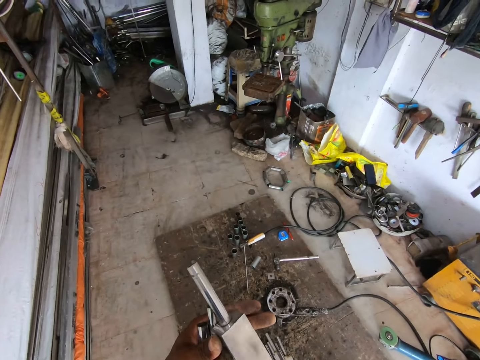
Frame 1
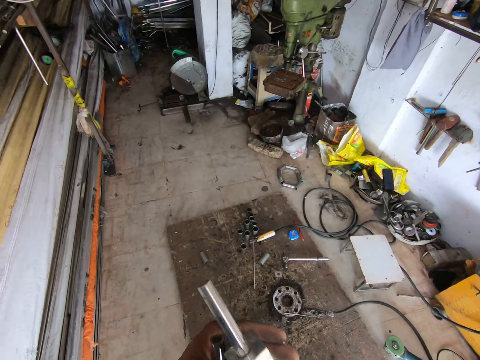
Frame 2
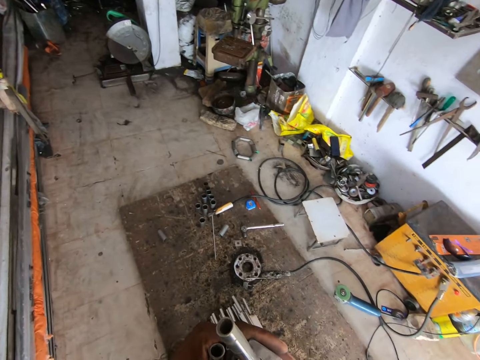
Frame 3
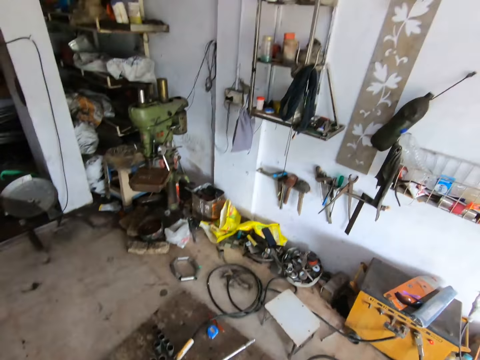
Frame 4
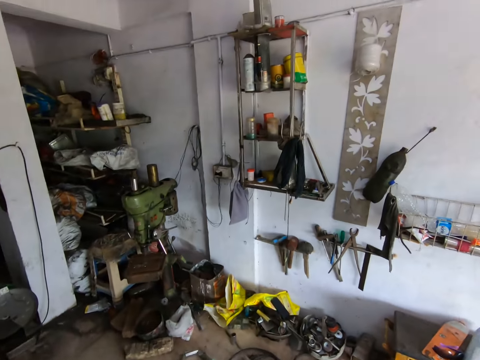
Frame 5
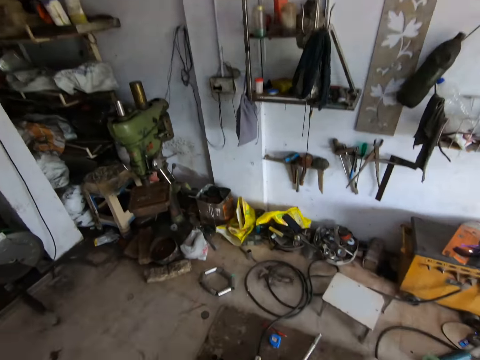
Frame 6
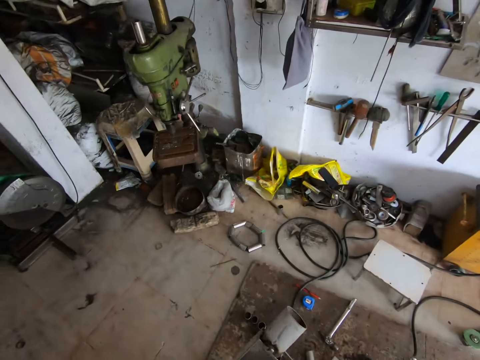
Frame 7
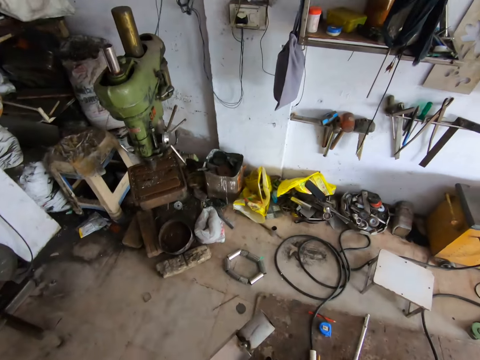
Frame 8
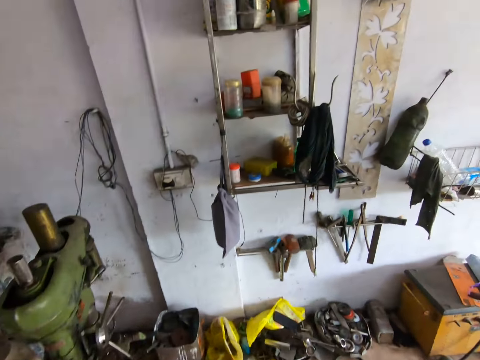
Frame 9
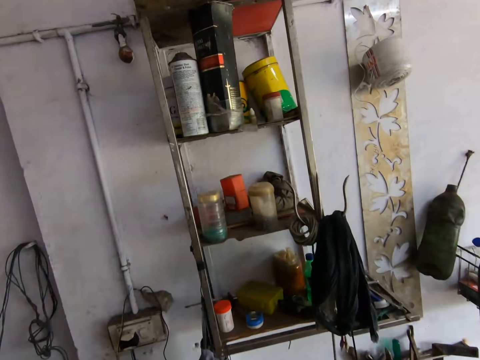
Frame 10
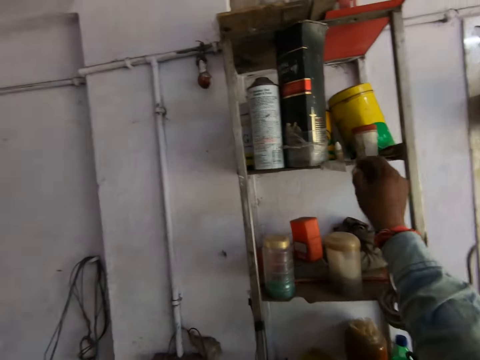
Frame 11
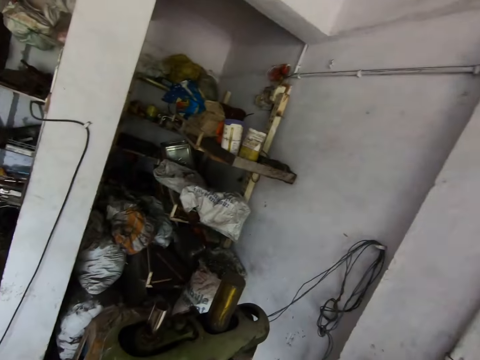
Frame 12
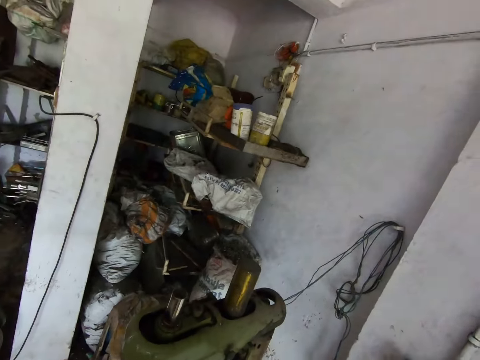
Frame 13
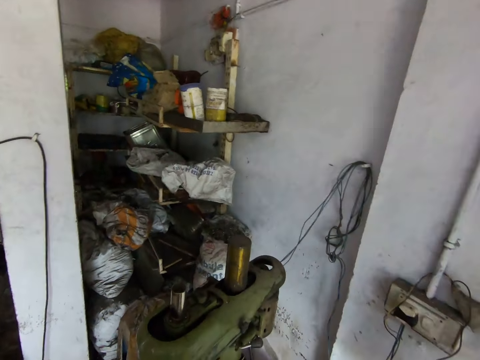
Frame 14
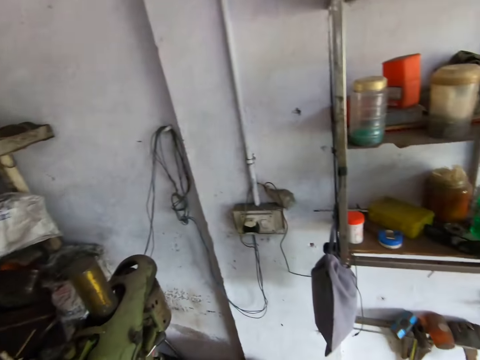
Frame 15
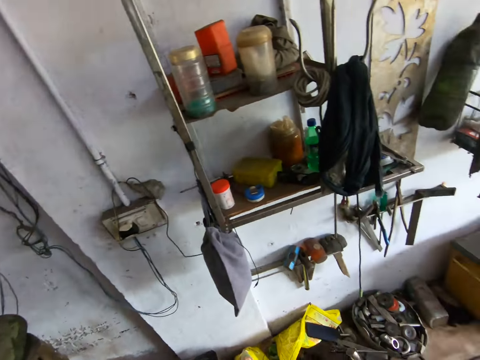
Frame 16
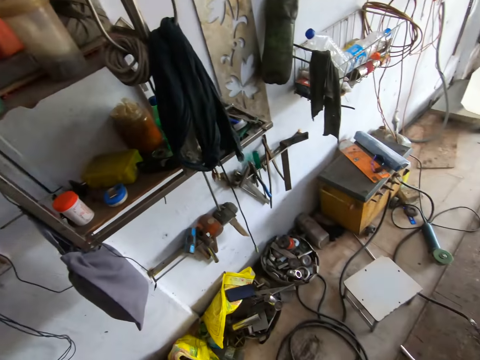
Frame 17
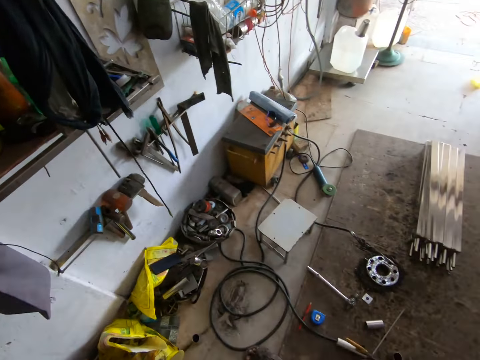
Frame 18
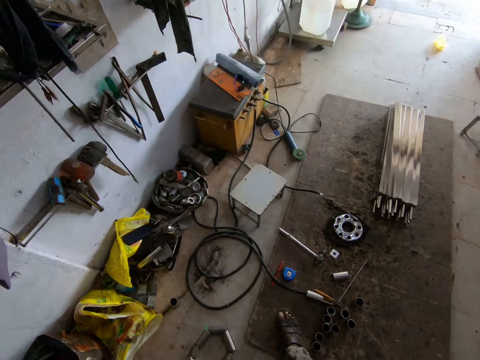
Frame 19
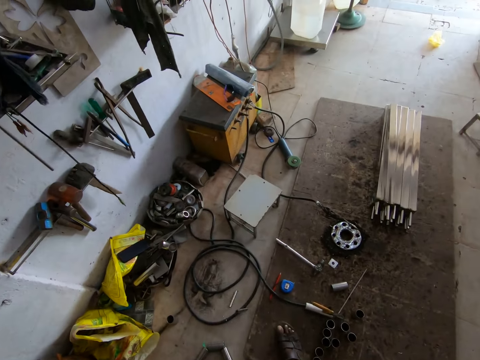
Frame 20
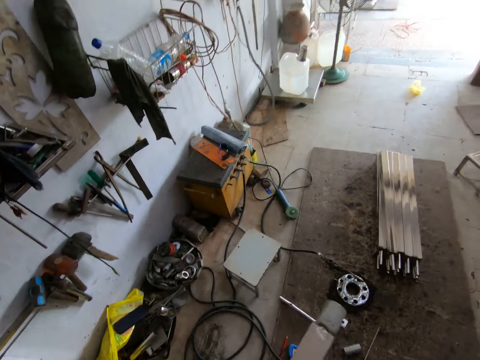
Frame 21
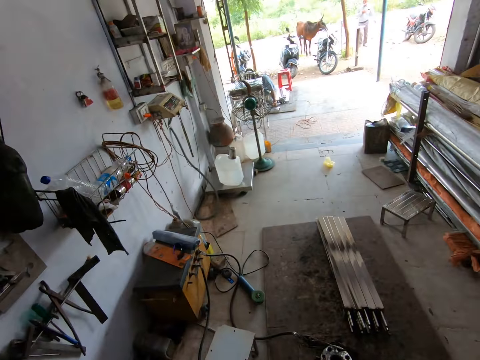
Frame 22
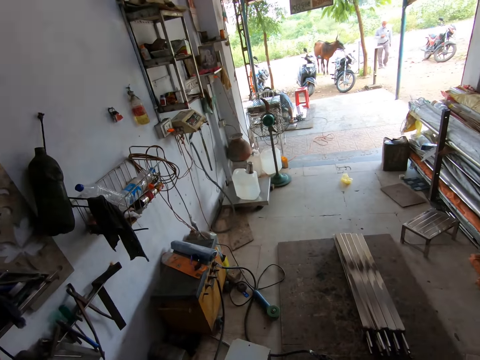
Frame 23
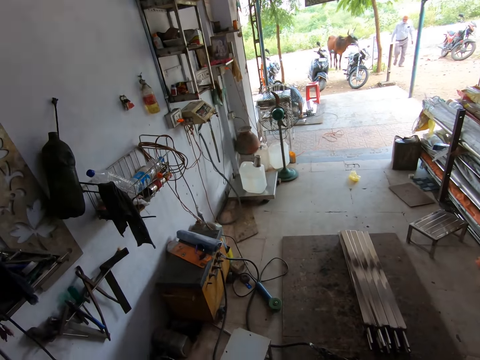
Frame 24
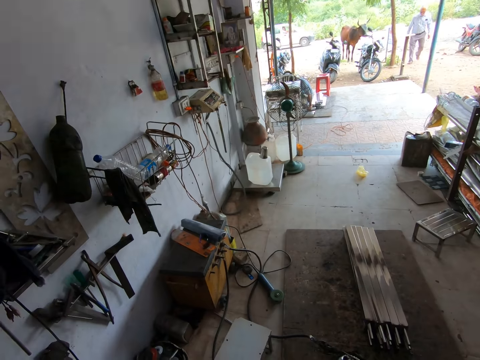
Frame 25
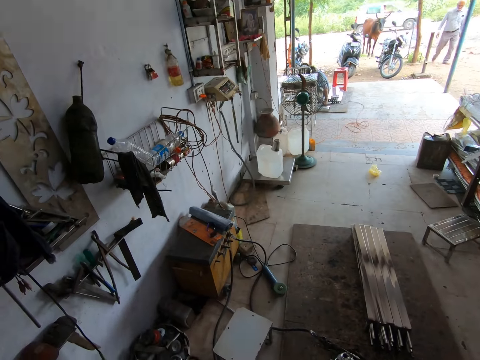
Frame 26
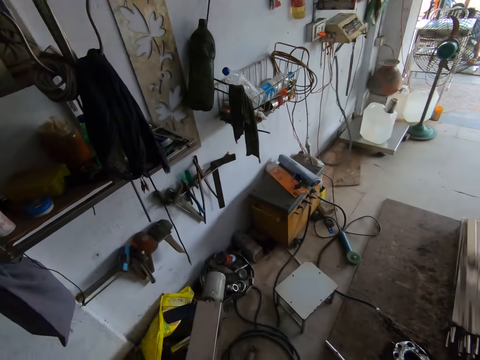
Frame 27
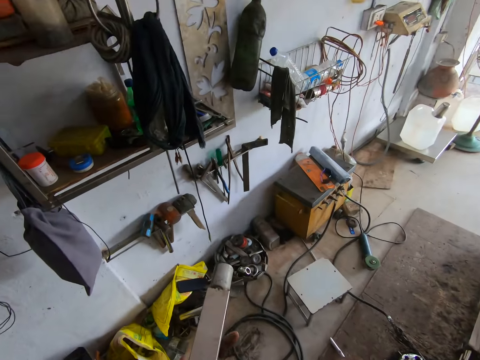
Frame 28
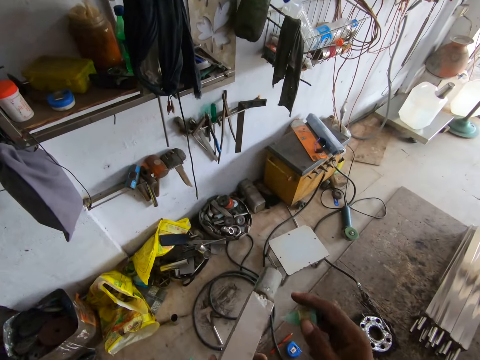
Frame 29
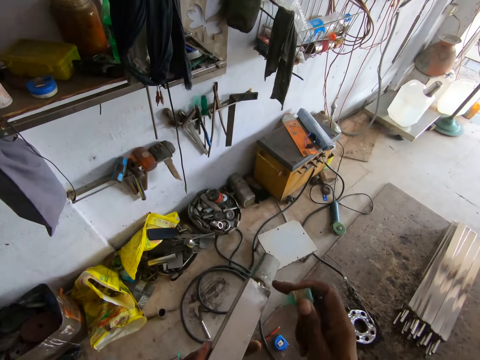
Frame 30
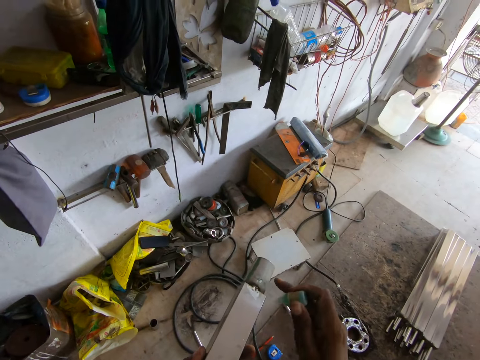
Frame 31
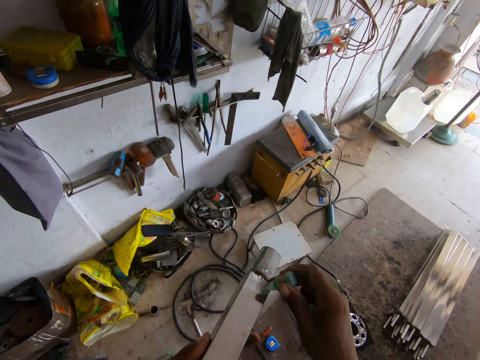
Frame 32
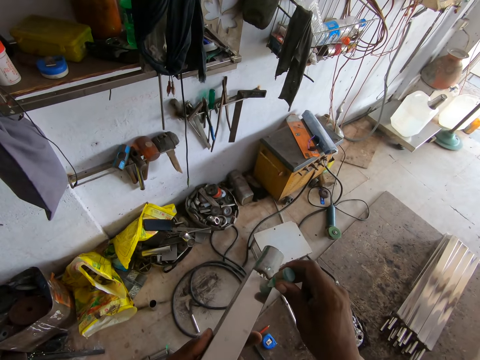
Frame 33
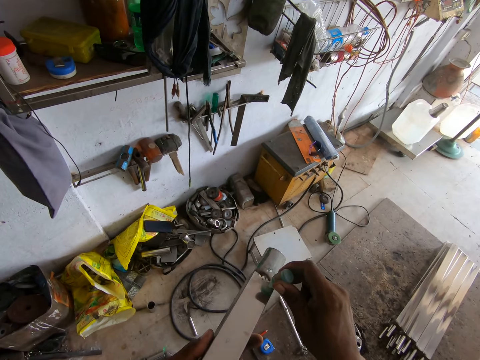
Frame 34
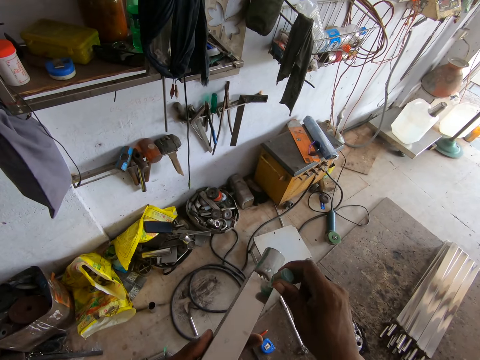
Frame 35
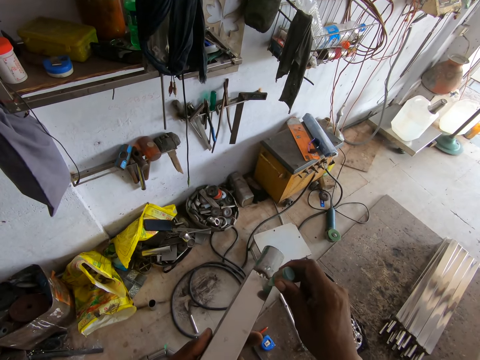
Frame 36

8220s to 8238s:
The camera wearer looks at the metal bar. He walks around the hardware. He picks up a glue tube from a rack with his right hand. He drops the aluminum rod on the floor with his right hand. He looks at the metal bar. He applies some glue on the aluminum bar from the glue tube in his right hand.

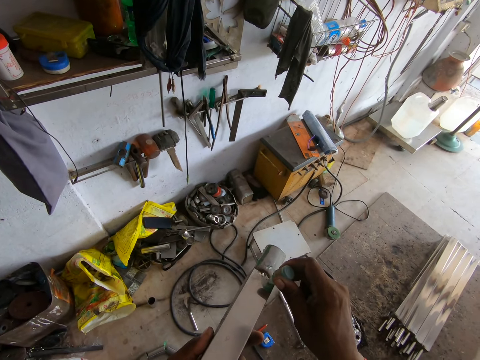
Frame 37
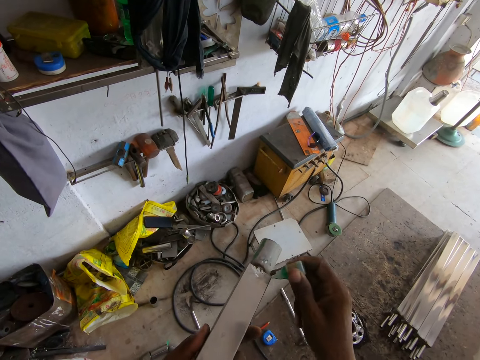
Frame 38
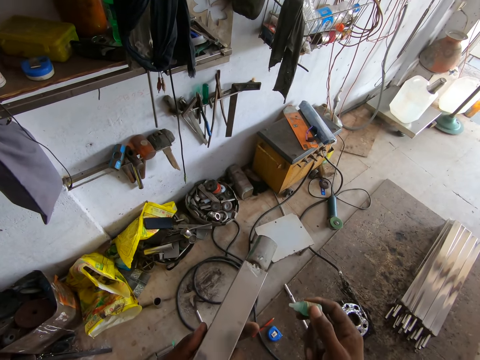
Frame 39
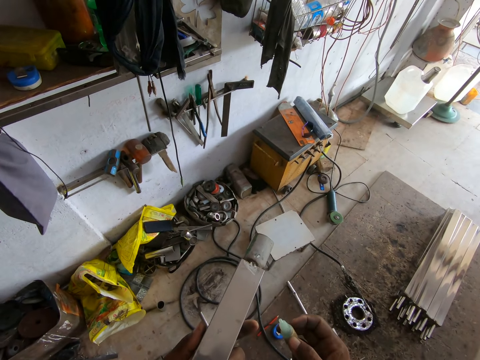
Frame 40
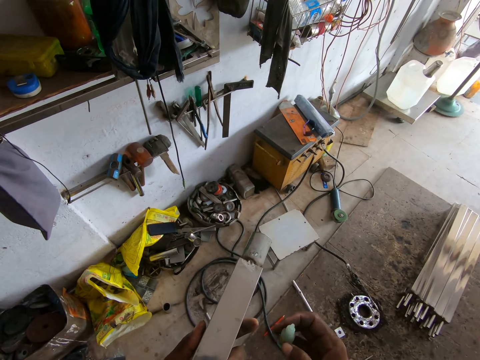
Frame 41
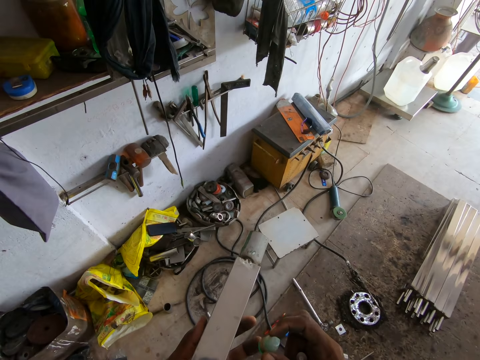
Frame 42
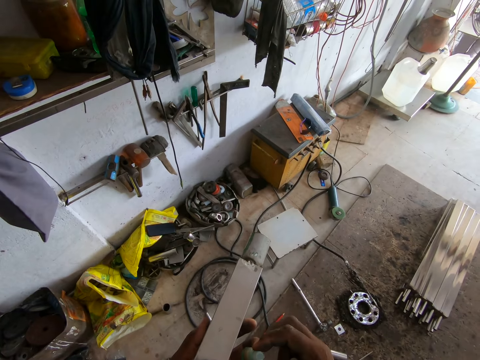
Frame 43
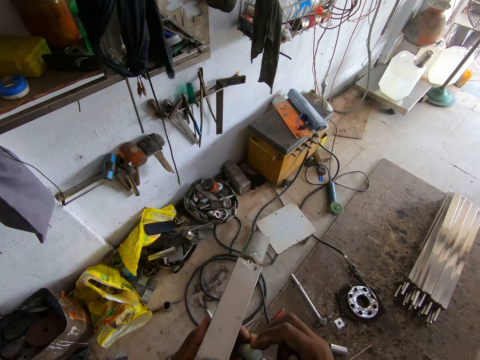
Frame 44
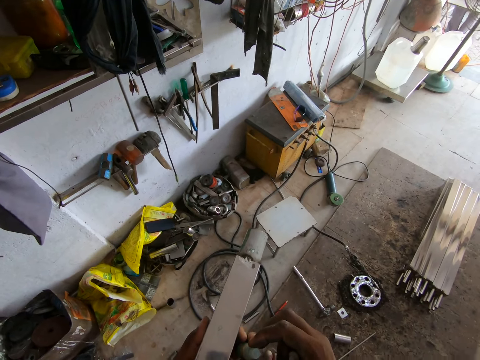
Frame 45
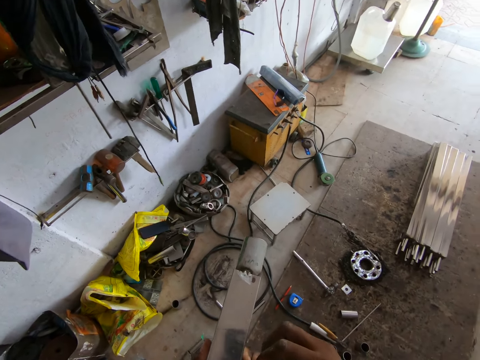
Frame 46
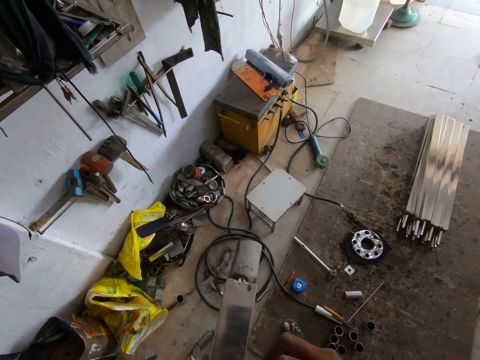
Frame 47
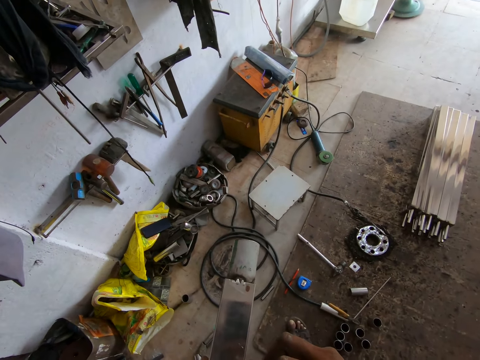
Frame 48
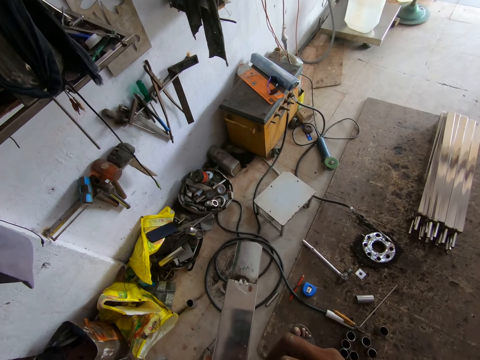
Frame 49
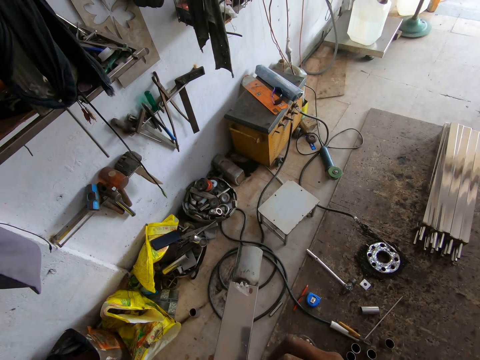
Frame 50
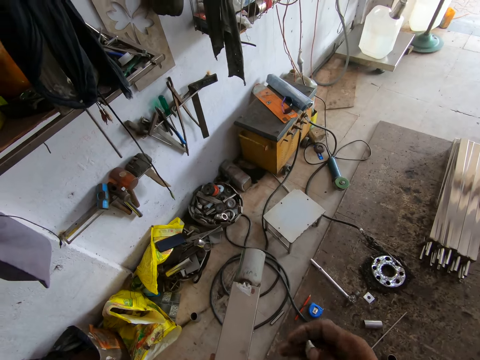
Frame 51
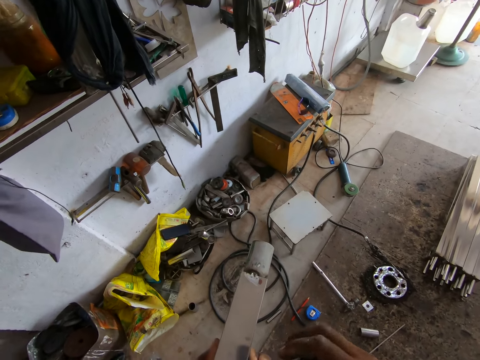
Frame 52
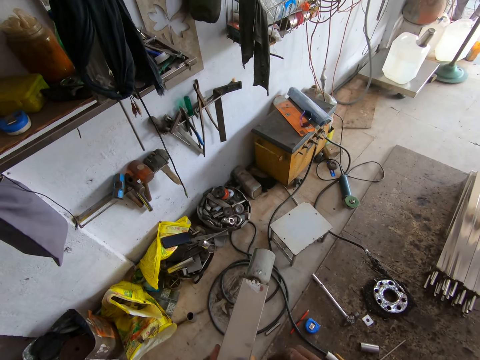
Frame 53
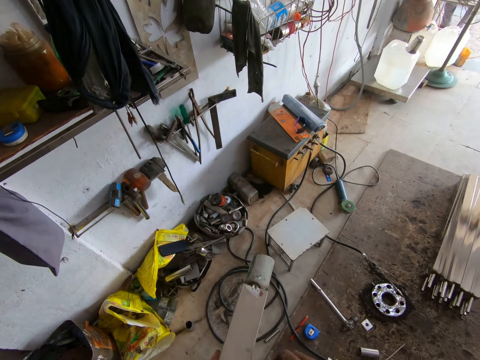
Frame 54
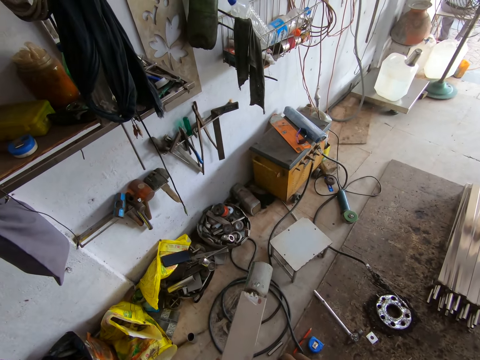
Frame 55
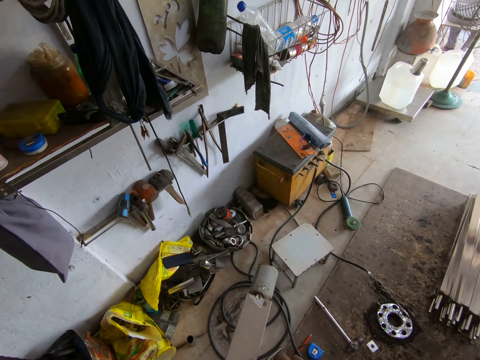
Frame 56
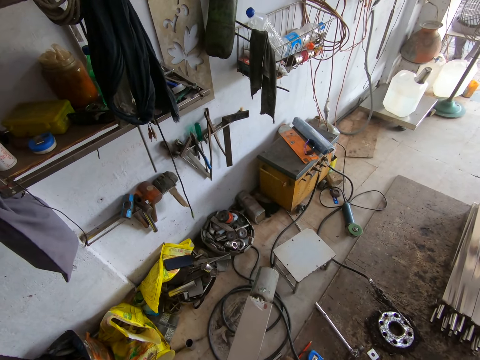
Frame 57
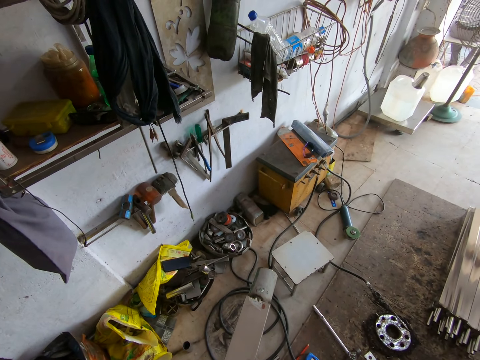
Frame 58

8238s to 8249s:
The camera wearer holds the glue tube with both hands. He looks at the metal bar.
